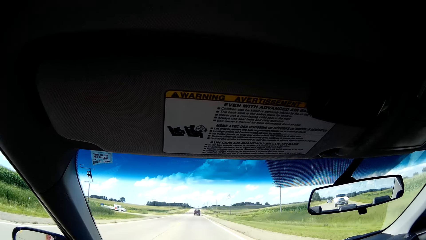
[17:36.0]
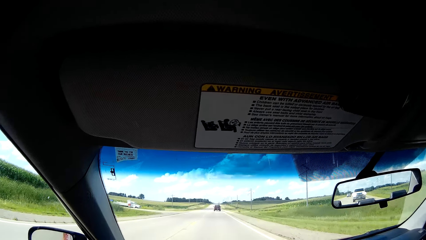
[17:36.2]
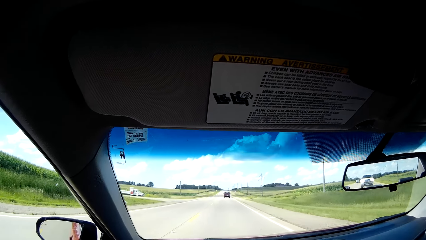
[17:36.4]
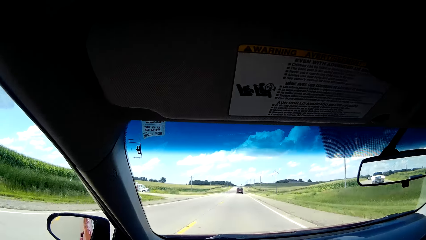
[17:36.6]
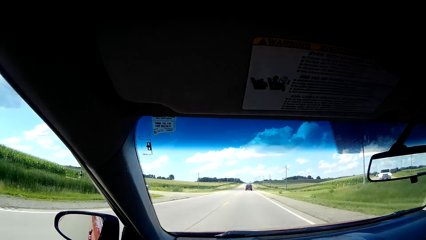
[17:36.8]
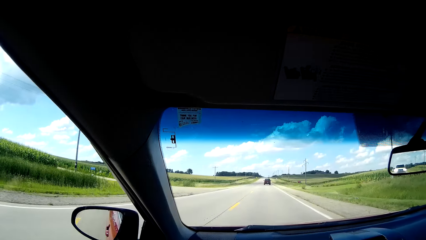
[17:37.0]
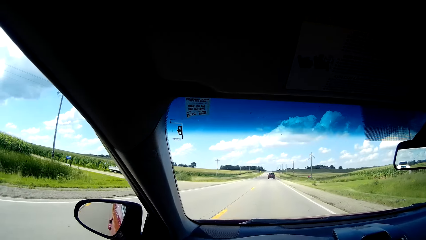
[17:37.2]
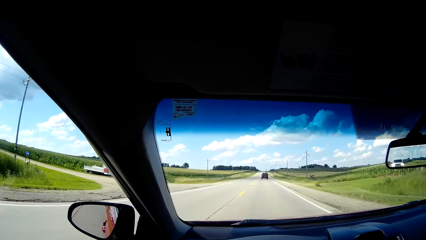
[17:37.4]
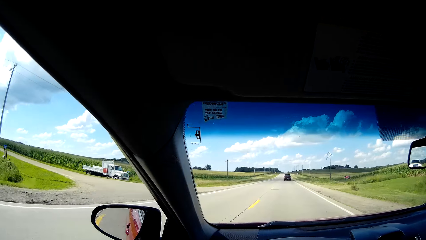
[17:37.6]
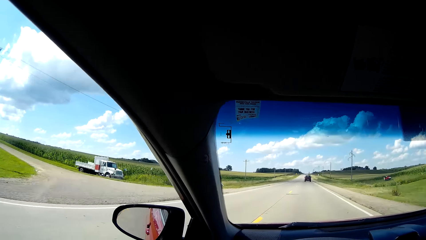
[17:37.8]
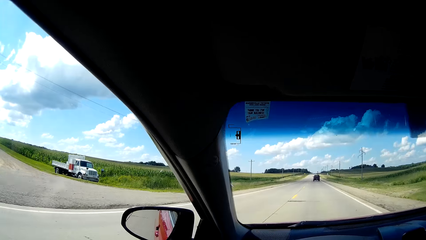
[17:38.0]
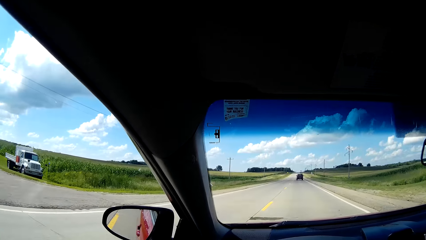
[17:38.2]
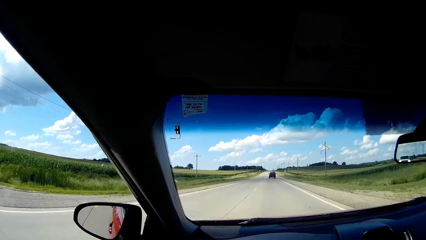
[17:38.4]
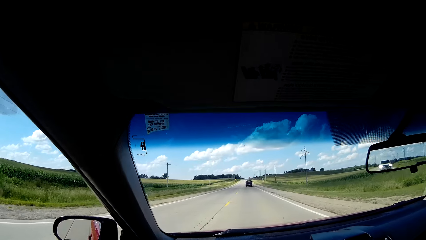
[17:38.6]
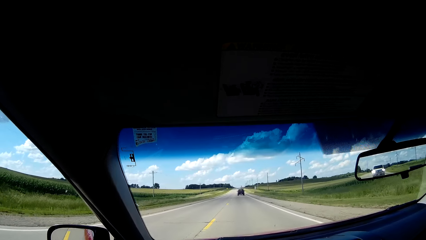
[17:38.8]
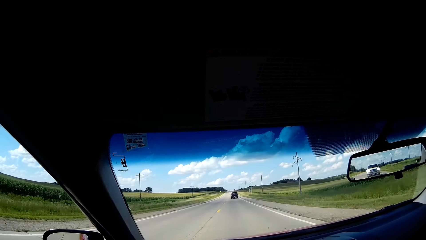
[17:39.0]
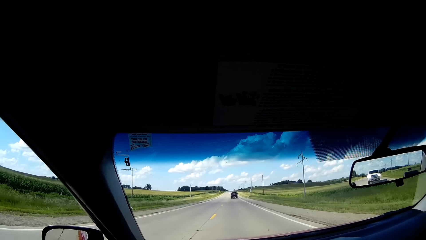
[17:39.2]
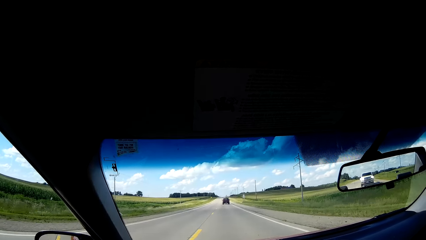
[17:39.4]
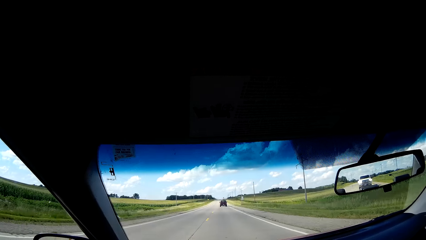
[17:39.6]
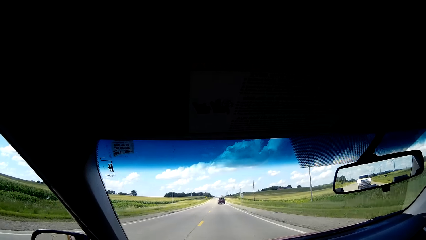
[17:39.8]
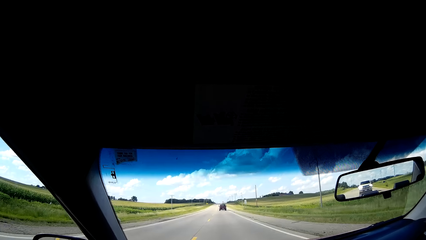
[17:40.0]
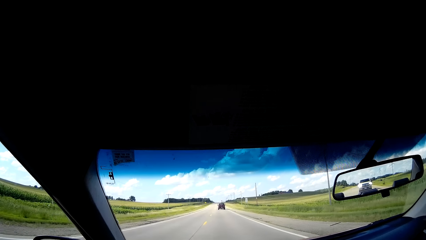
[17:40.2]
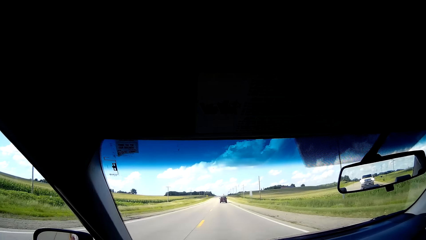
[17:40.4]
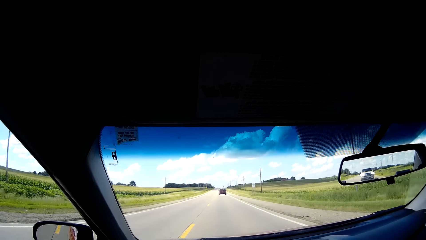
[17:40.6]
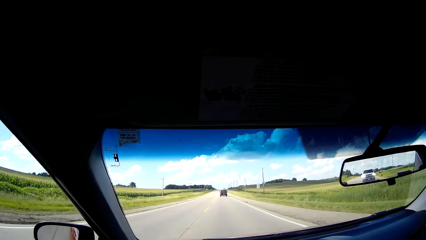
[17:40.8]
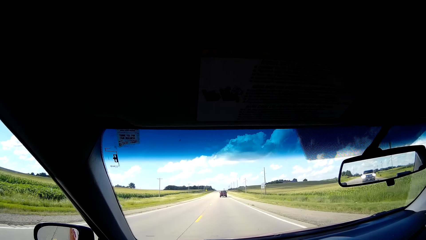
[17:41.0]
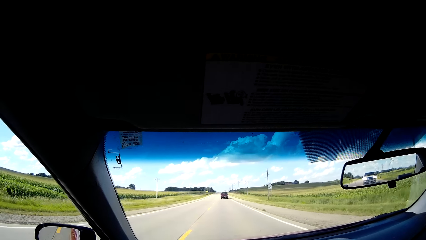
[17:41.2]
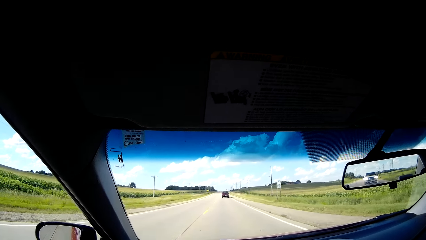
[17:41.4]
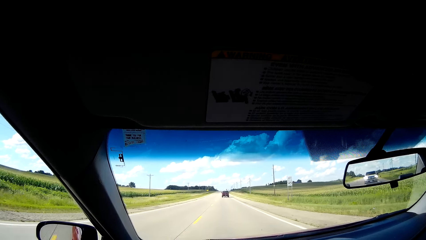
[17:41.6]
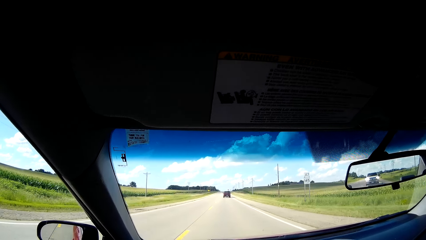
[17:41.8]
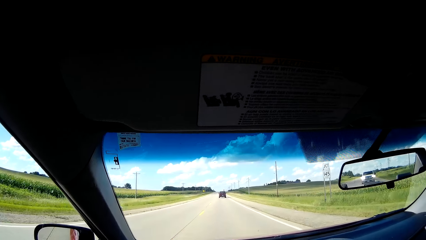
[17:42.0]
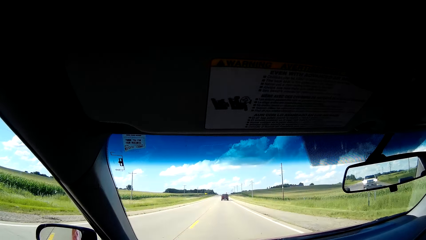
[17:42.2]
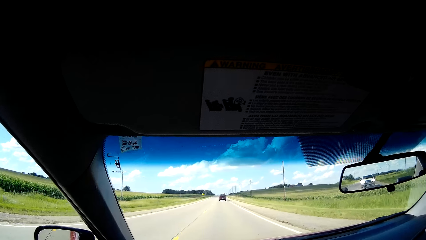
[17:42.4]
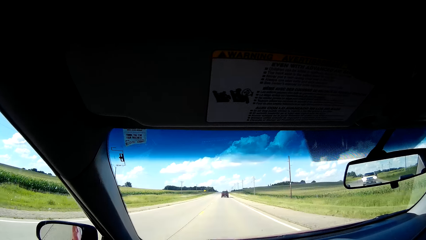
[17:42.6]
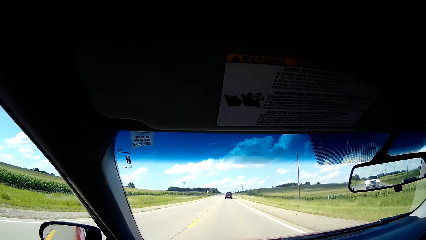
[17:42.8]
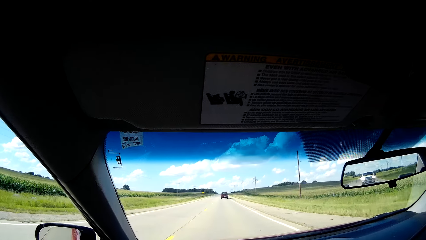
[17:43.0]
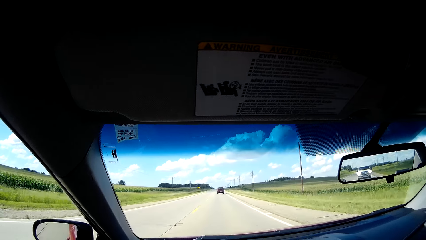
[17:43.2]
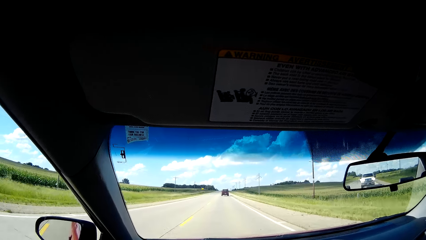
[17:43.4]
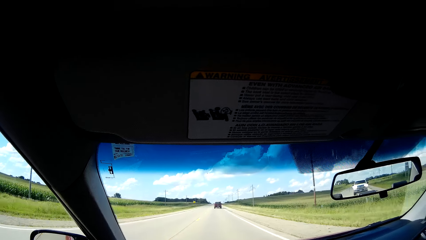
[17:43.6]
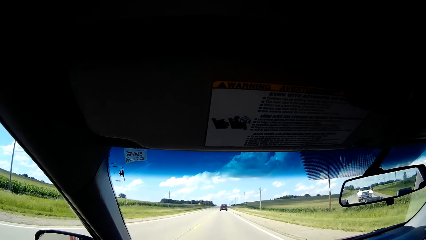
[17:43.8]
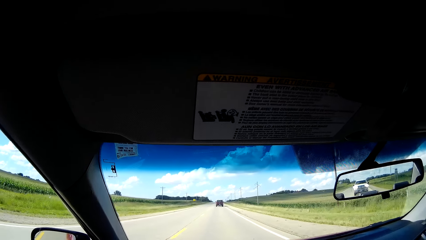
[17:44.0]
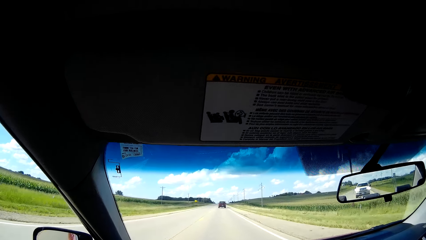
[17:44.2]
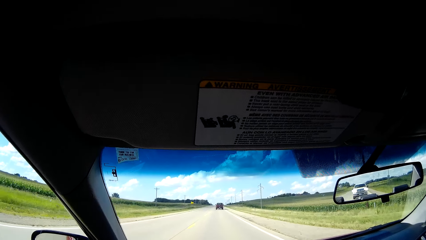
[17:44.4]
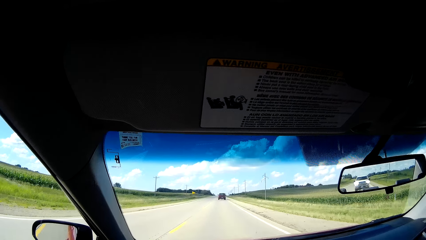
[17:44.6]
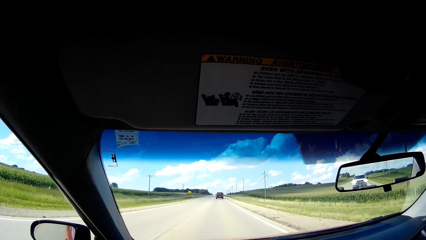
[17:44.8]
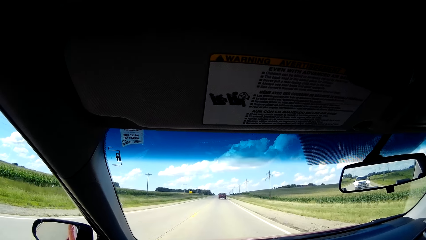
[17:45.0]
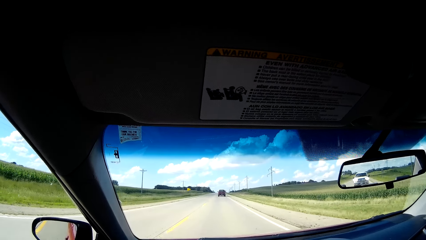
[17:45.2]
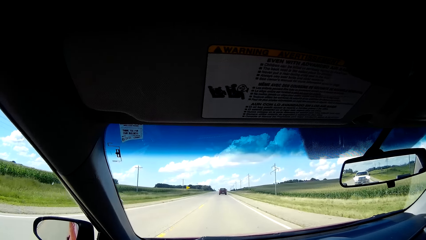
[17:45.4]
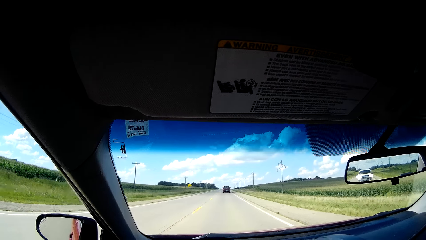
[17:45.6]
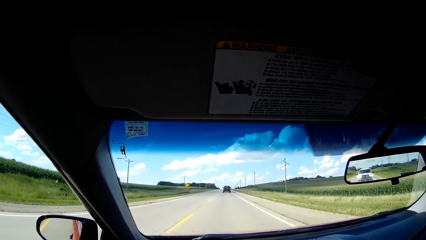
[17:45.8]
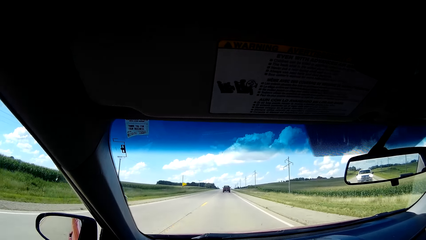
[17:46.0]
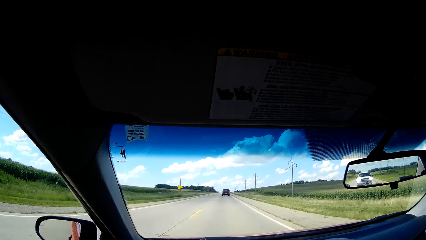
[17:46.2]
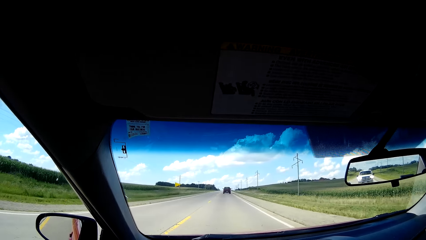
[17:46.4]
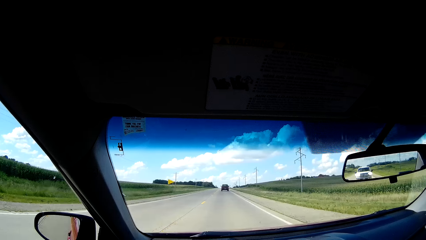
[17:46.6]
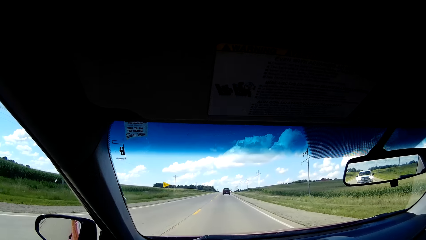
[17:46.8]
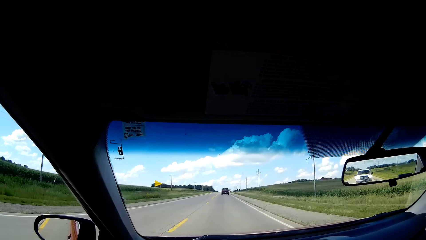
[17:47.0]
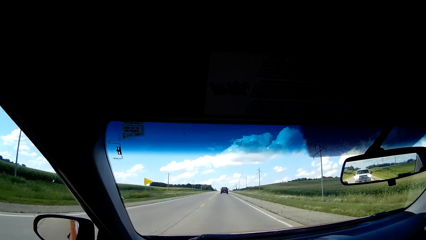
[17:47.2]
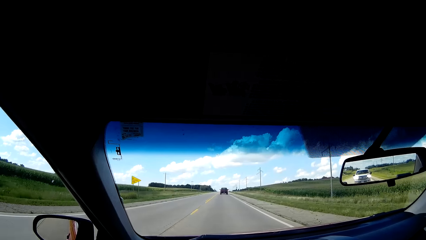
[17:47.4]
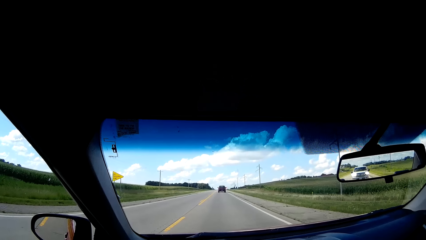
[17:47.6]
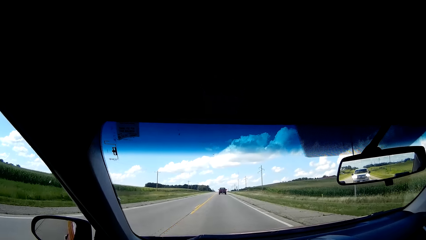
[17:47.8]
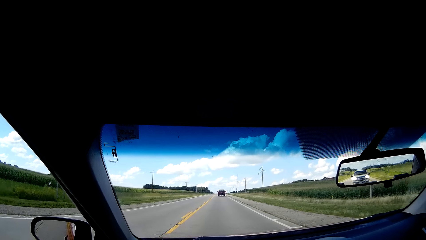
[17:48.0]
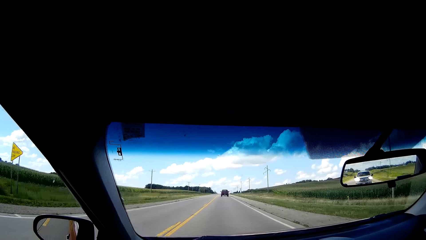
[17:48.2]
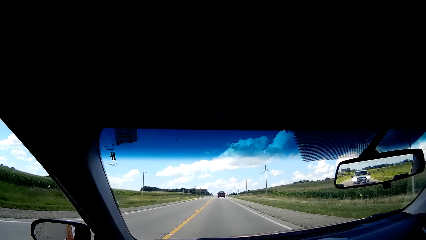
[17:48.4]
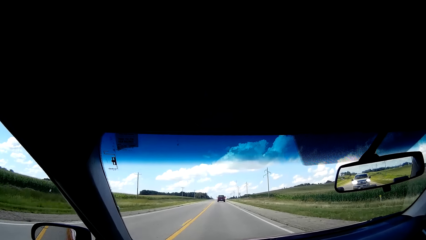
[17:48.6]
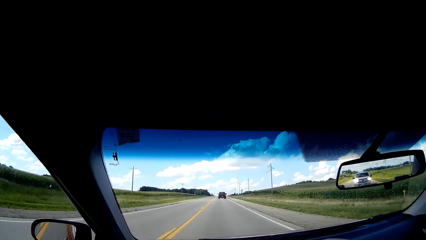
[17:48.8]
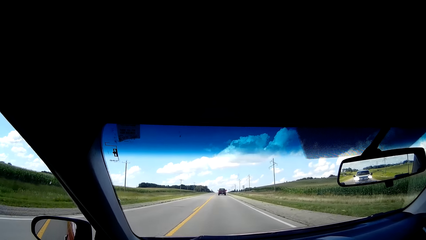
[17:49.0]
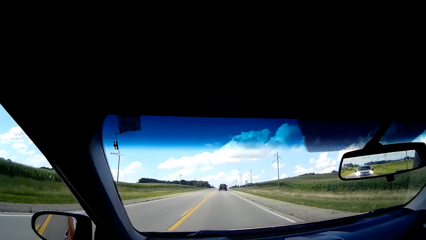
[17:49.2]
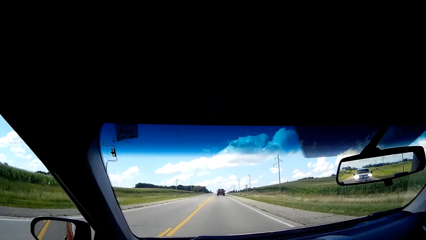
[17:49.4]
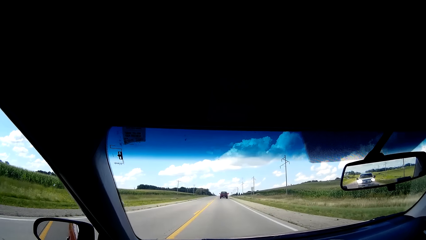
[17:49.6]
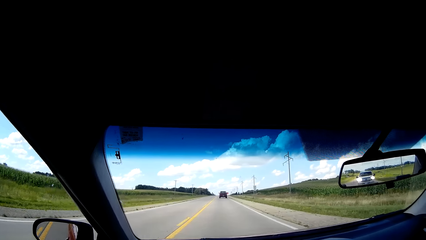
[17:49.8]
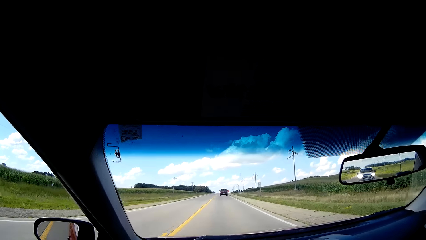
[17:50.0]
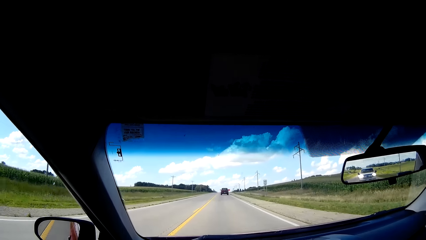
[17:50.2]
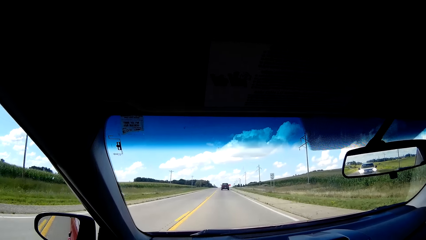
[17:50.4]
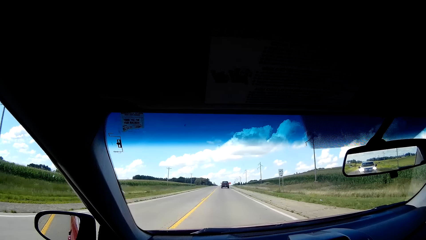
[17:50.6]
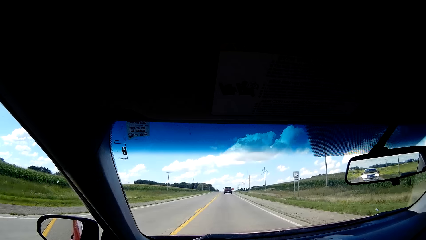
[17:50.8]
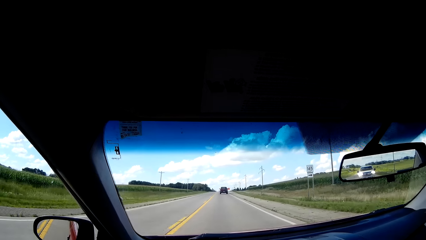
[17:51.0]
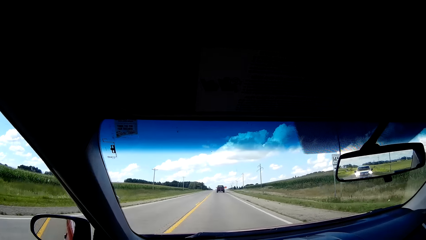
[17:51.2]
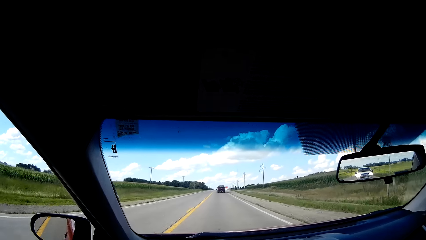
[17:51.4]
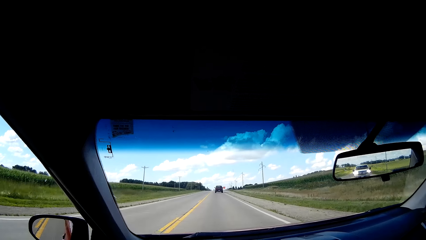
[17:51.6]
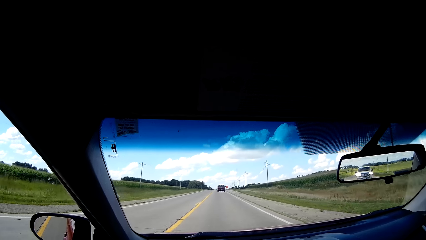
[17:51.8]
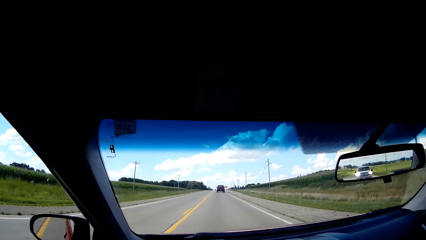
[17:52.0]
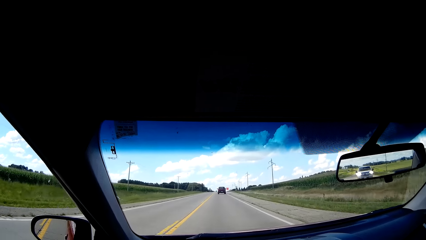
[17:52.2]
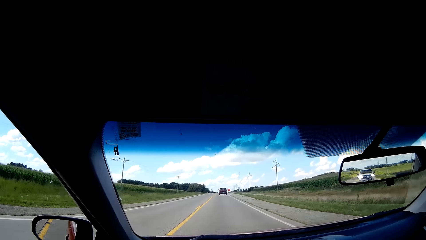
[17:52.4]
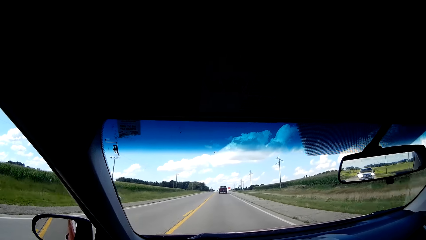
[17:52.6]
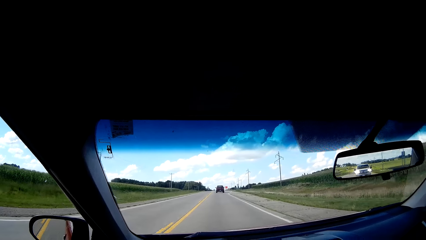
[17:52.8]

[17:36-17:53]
The camera wearer looks at the sun visor in the car. They look at the trailer on the roadside. They drive on the road. They look through the rear view mirror. They look at the sign post on the roadside.
